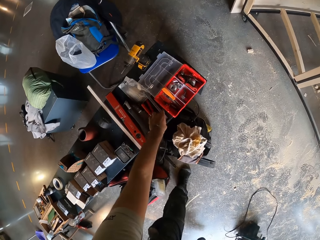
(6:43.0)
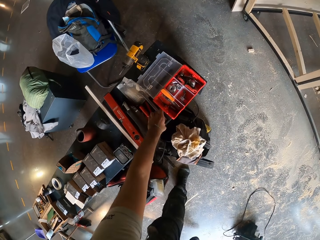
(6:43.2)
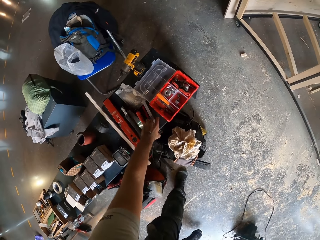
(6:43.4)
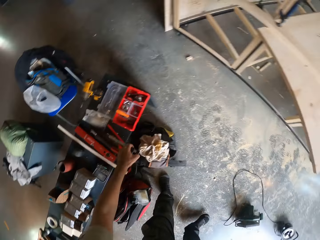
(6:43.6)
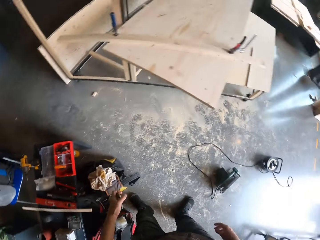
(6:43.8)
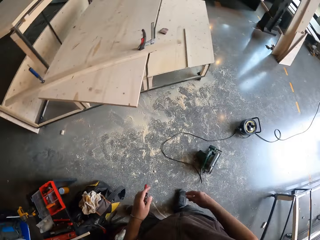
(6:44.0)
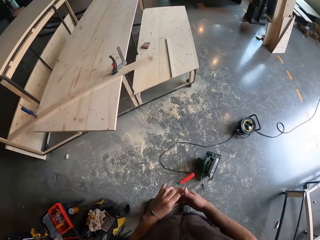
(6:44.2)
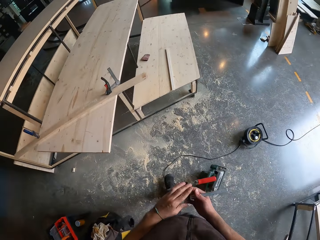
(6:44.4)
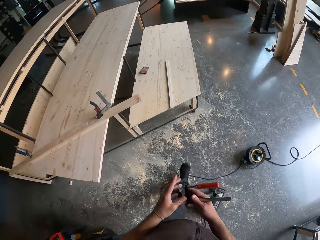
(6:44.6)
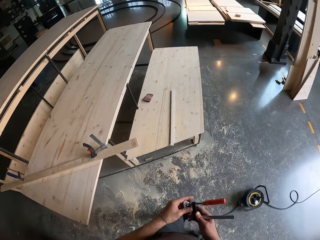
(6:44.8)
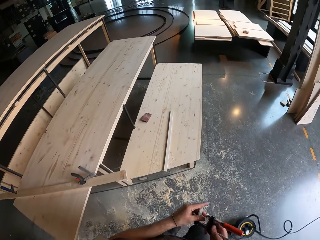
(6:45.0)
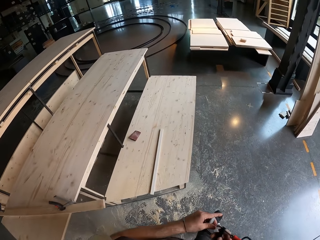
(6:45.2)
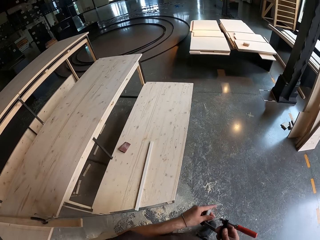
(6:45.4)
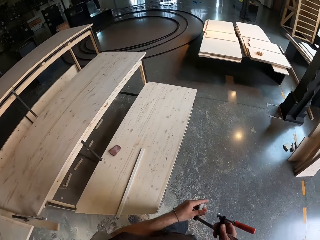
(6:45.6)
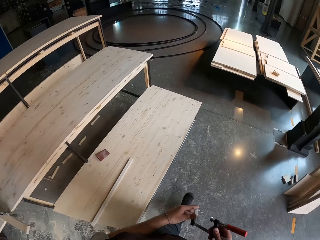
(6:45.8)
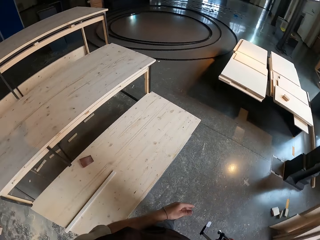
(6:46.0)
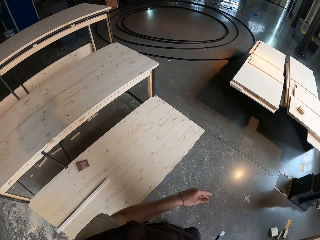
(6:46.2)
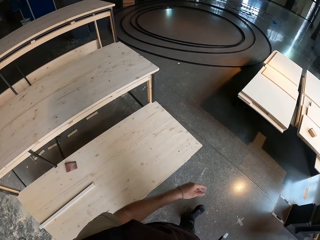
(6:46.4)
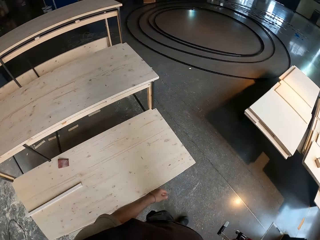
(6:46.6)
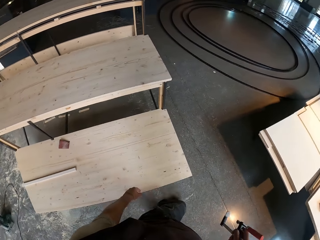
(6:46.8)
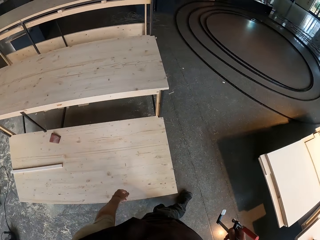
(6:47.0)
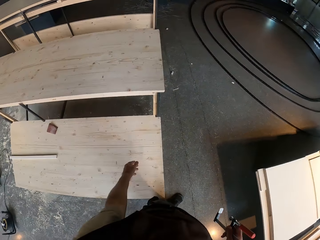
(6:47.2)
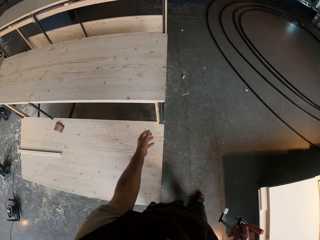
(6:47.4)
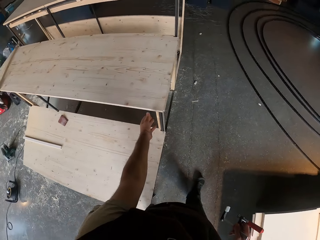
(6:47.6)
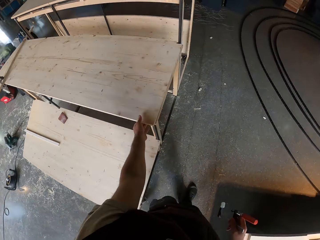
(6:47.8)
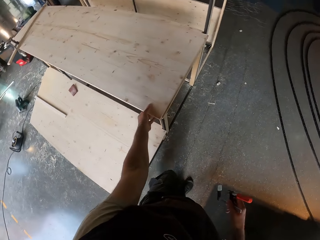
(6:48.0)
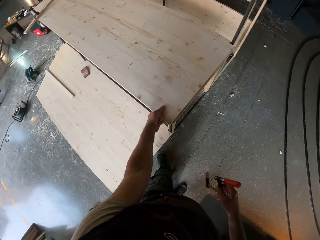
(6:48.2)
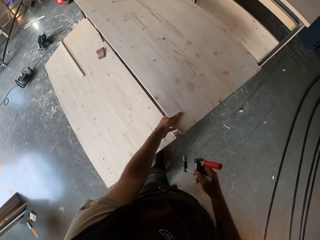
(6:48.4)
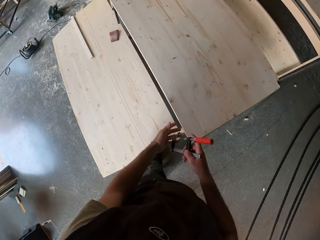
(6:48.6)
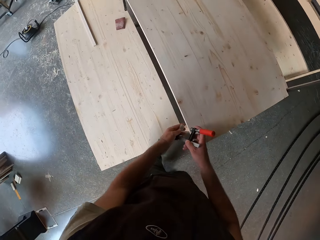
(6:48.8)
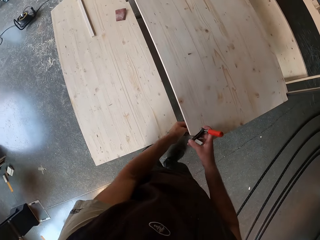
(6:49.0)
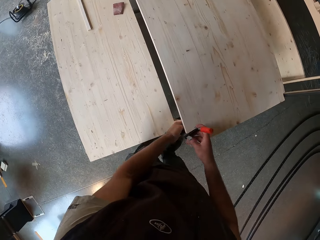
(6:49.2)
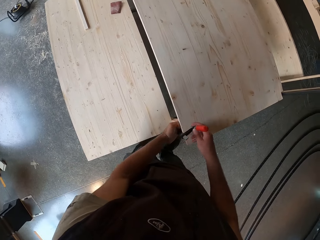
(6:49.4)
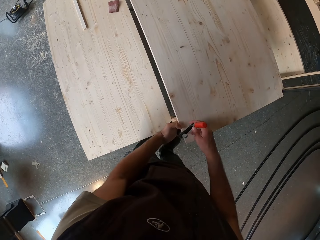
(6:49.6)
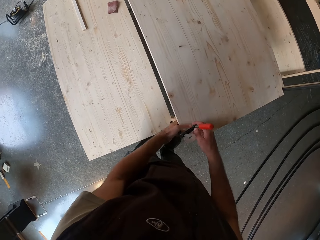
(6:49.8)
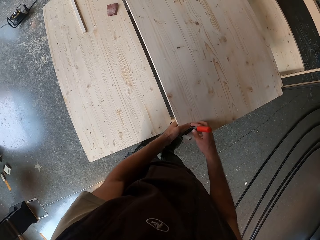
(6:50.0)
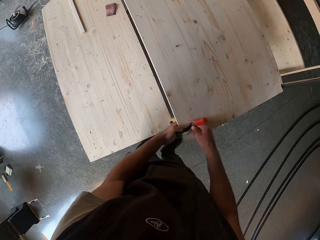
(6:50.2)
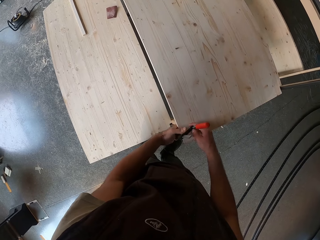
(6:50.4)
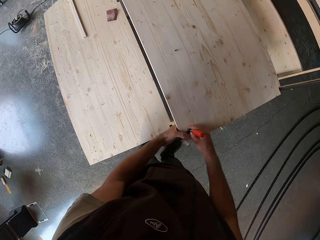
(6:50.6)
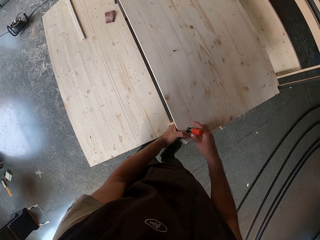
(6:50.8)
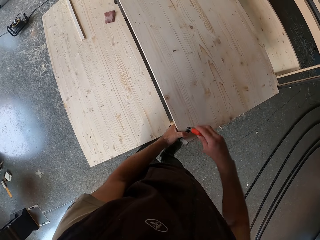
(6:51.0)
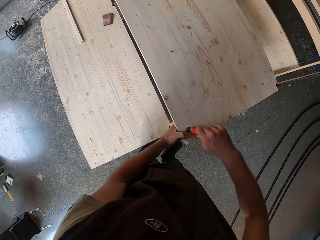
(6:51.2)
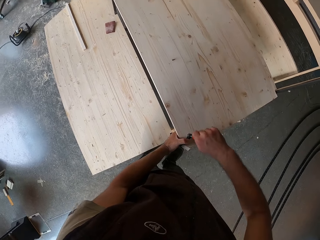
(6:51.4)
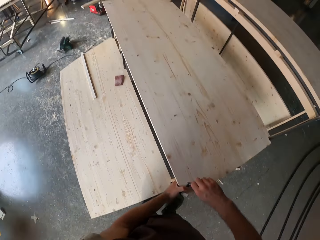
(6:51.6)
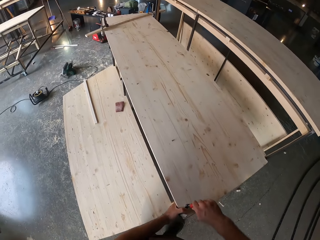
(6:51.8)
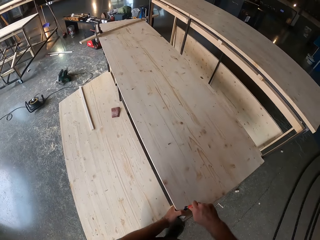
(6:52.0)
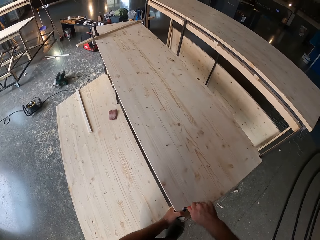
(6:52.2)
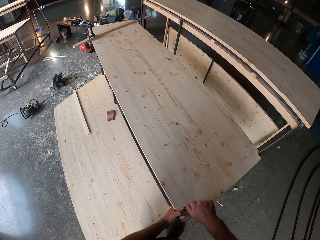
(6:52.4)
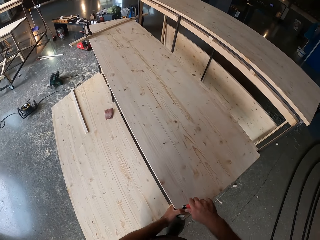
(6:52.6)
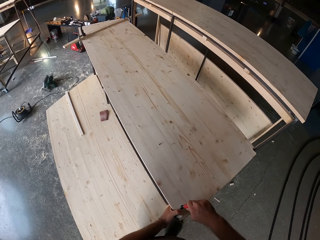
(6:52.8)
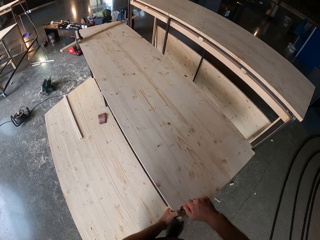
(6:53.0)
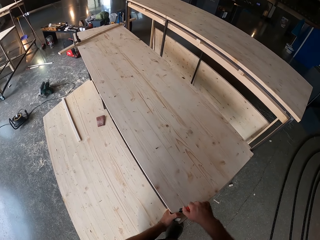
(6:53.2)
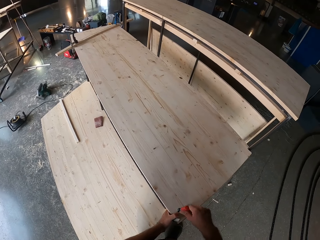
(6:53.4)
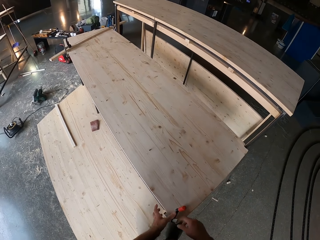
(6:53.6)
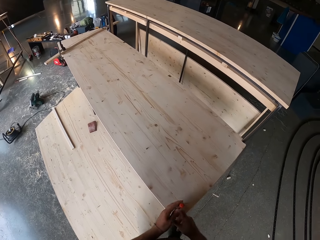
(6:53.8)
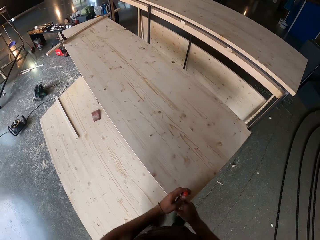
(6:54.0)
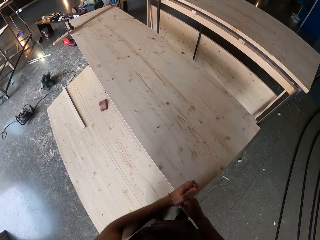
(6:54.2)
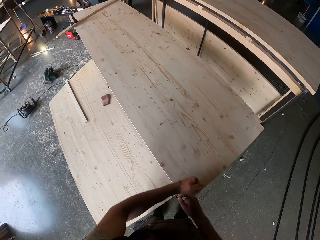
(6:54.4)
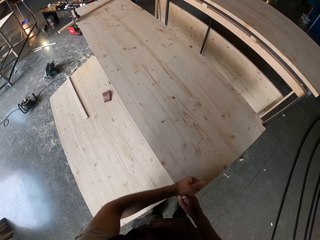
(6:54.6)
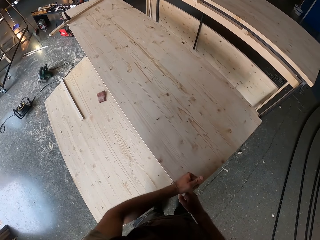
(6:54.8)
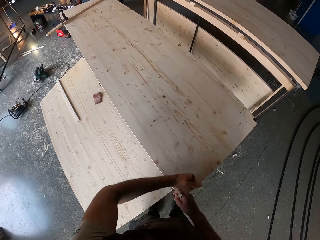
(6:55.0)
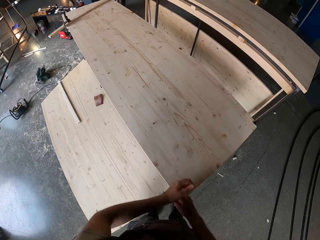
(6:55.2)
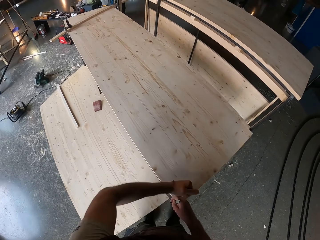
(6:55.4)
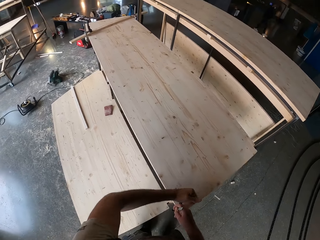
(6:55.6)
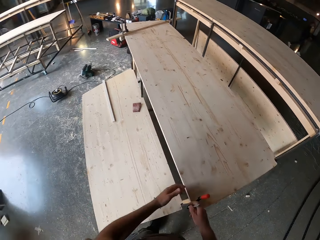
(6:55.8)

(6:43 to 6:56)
The camera wearer widens the red clamp with both hands. He walks around a garage. He holds the plank of wood with his left hand. He clips the plank of wood with the red clamp in both hands. He adjusts a wrench or clamp on a table. He looks around the garage. He adjusts the wrench on the table.

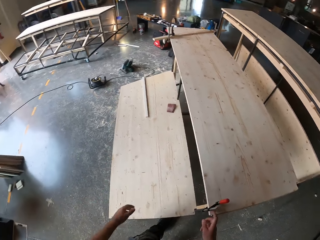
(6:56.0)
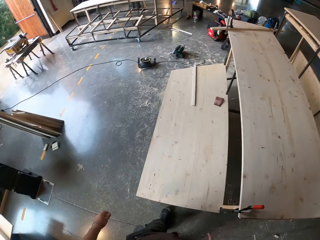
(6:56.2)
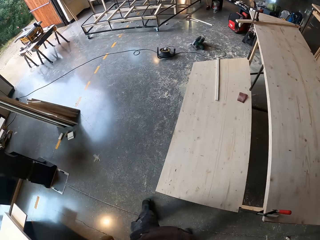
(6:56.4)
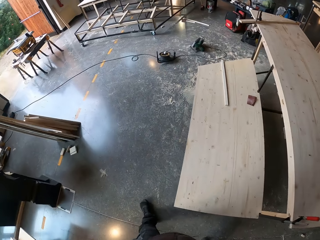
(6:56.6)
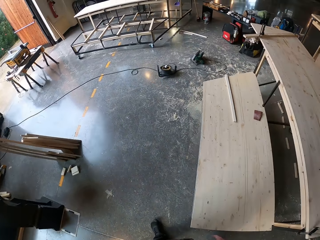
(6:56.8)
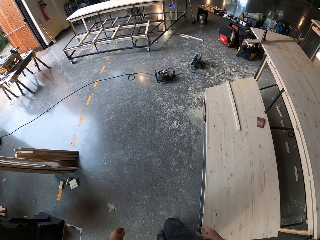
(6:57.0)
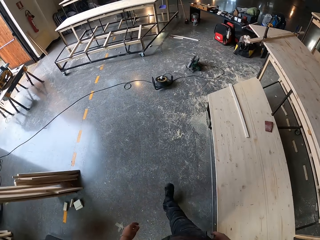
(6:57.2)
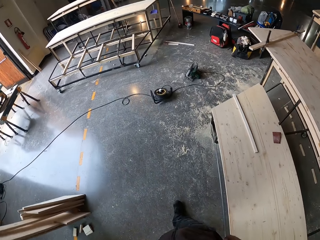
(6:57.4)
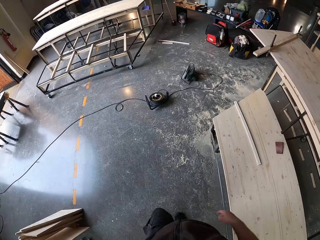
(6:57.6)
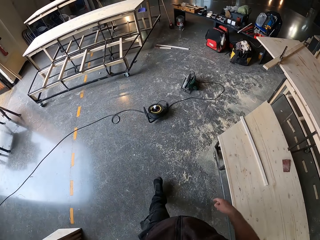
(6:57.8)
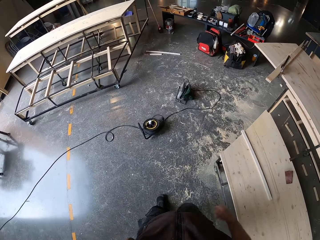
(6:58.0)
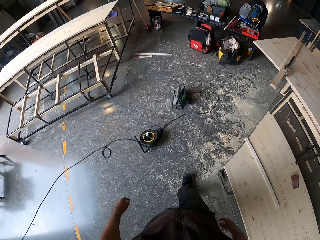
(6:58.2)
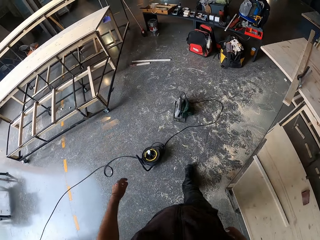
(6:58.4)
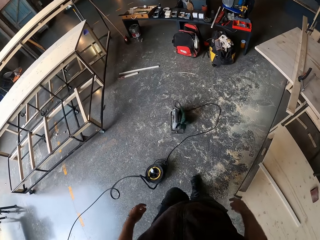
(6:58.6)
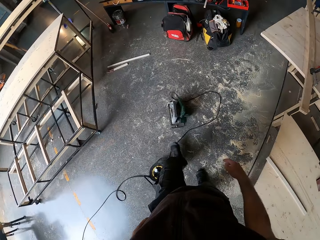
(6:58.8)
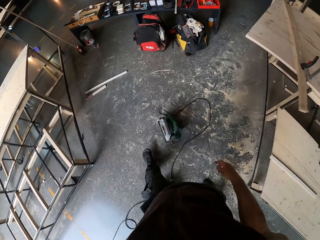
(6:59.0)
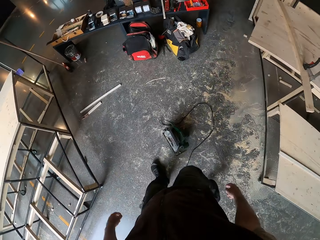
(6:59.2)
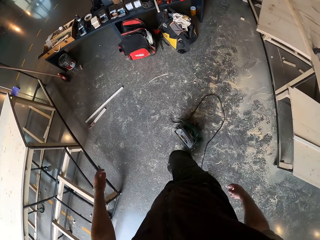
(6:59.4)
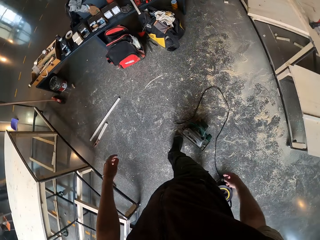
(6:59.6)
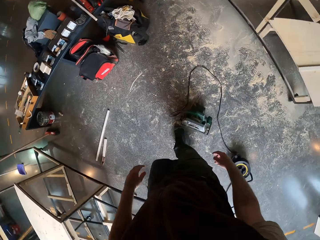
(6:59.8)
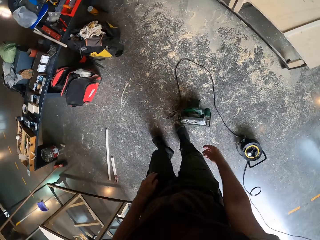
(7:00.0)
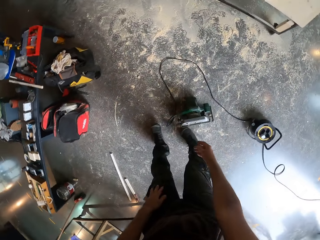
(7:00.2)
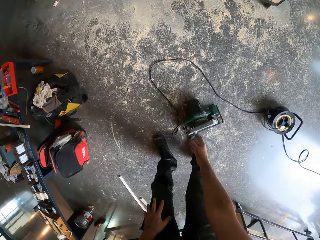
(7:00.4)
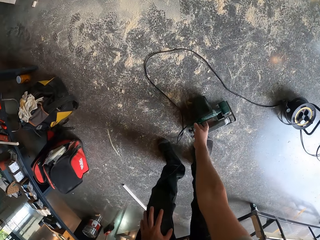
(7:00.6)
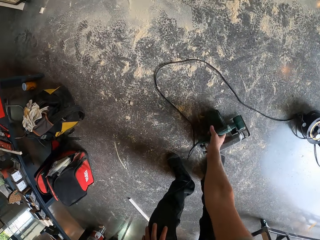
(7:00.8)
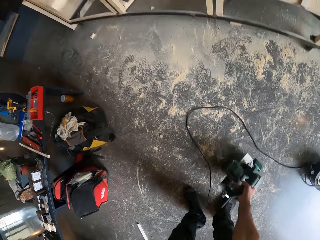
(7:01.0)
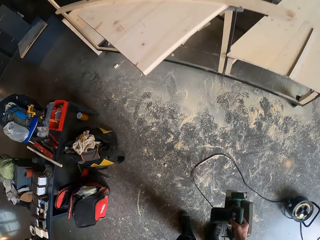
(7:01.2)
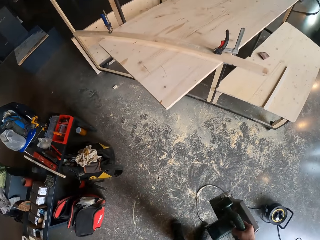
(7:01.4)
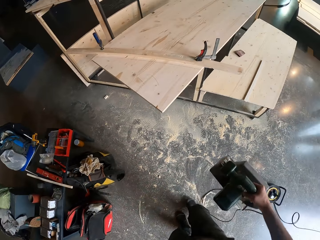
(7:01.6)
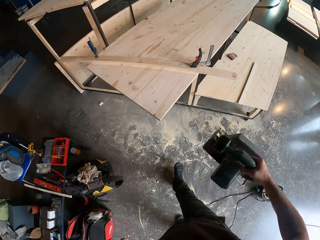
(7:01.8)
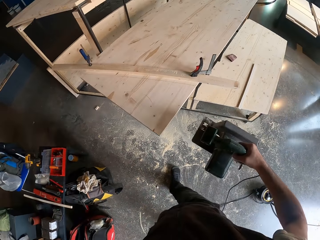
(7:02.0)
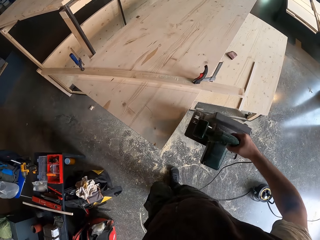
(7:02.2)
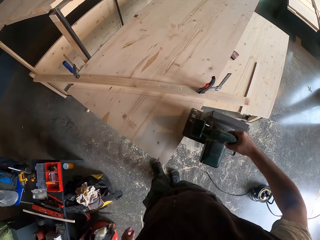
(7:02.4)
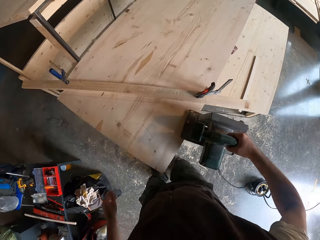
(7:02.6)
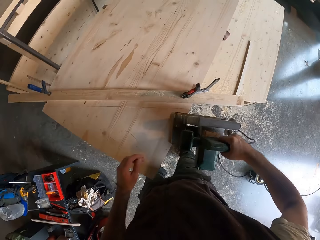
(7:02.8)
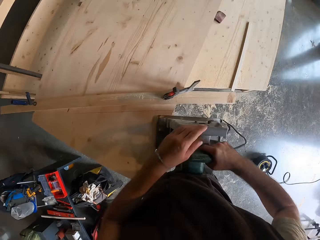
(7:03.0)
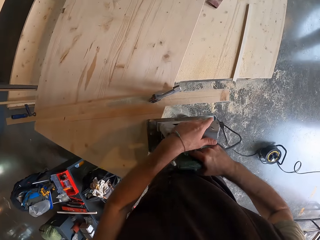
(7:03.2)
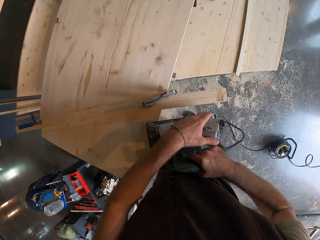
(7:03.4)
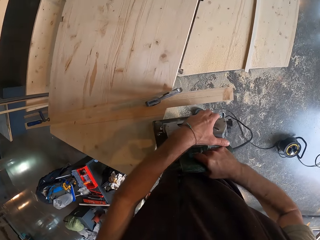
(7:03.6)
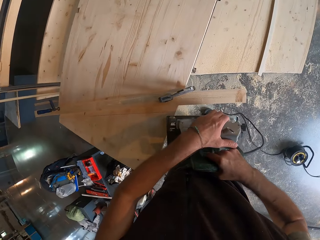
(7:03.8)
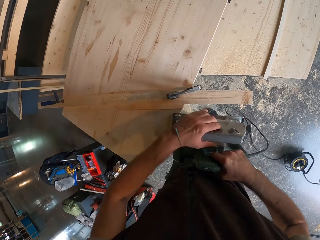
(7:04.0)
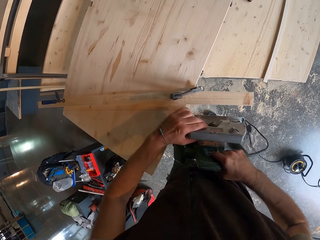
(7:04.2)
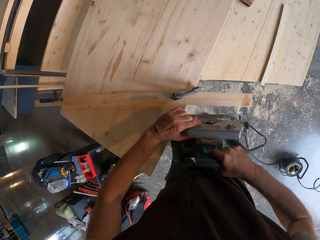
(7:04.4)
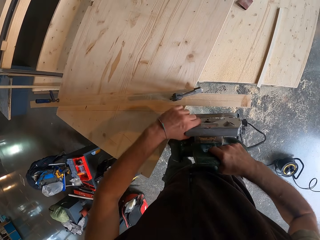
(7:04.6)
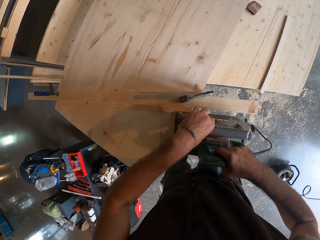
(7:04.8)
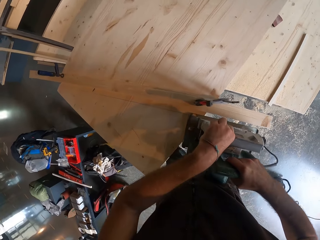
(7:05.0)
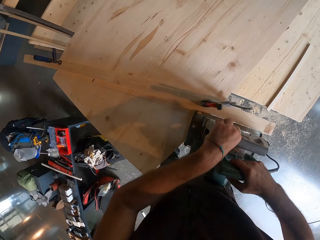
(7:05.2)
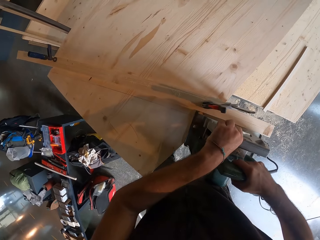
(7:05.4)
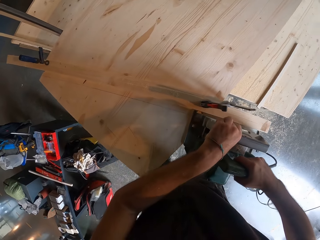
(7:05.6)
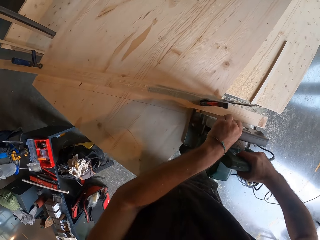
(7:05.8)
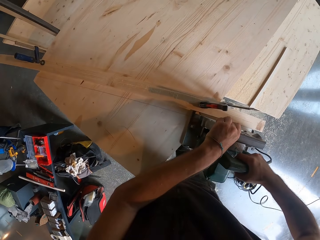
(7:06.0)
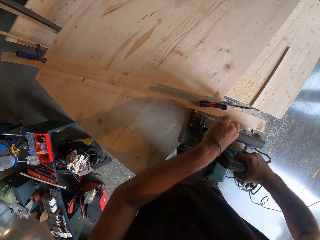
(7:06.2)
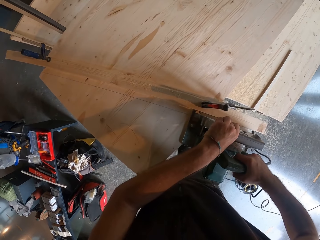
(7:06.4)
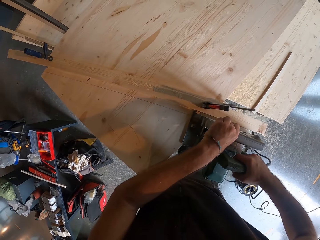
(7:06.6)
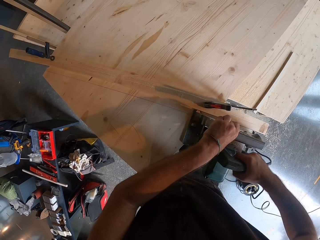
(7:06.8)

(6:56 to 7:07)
The camera wearer walks around a garage. He picks up an electric saw from the floor with his right hand. He walks around the garage. He turns on the electric saw with his left hand. He puts down the electric saw or wood cutter on a piece of wood. He cuts the plank of wood diagonally with the electric saw in both hands.
